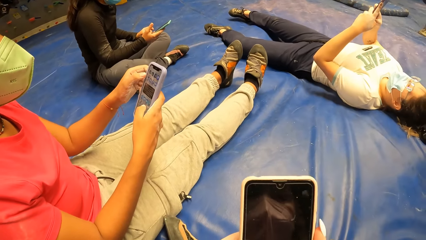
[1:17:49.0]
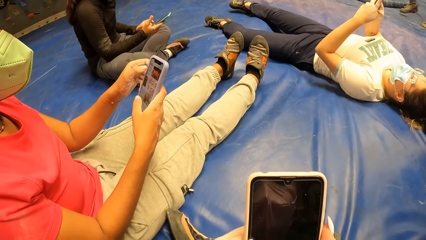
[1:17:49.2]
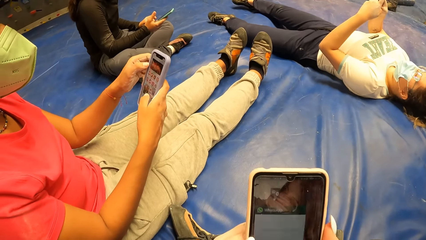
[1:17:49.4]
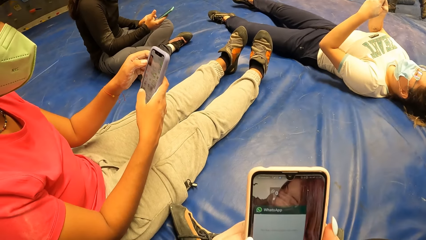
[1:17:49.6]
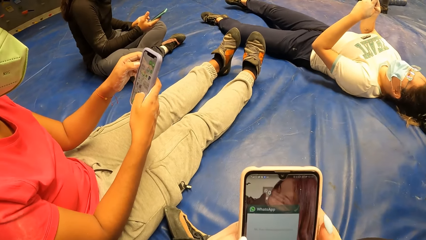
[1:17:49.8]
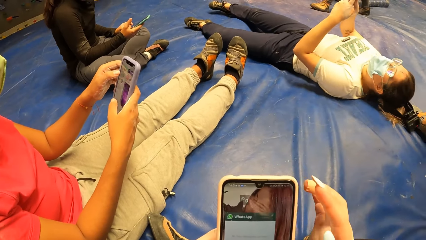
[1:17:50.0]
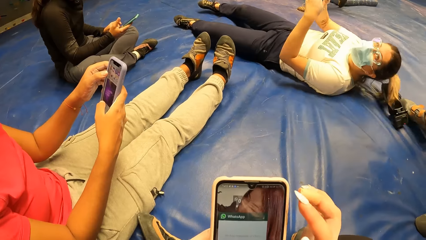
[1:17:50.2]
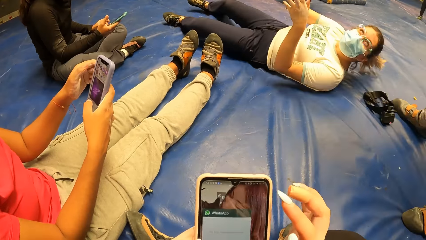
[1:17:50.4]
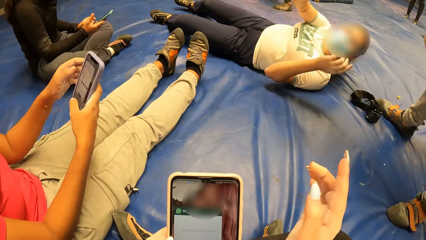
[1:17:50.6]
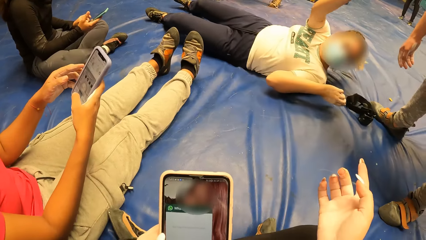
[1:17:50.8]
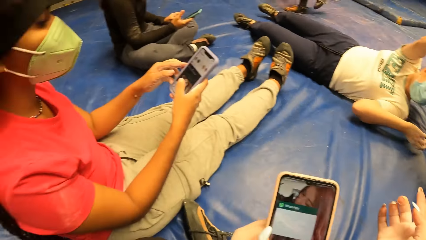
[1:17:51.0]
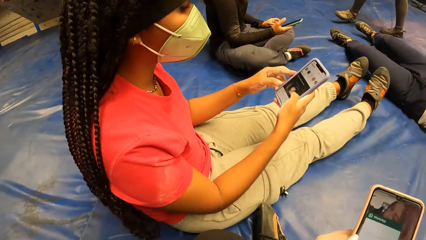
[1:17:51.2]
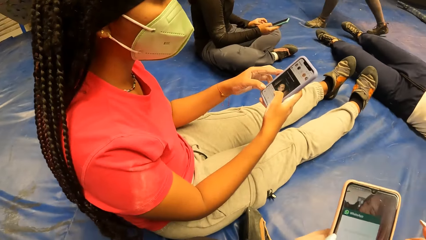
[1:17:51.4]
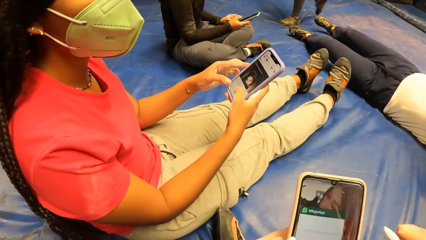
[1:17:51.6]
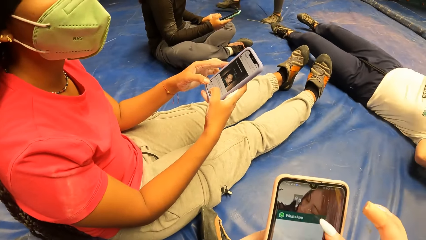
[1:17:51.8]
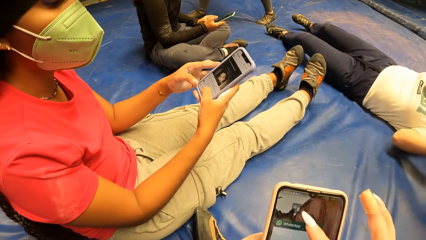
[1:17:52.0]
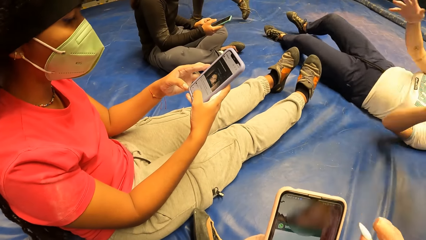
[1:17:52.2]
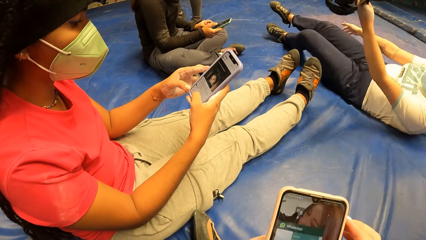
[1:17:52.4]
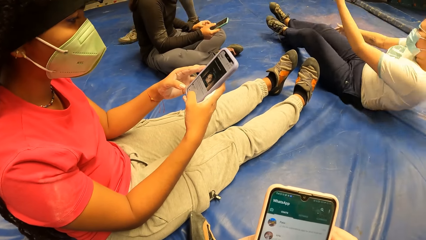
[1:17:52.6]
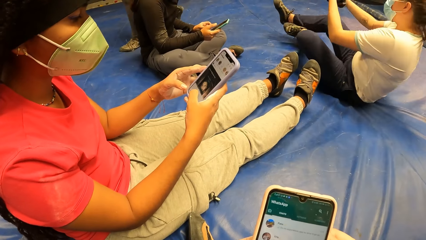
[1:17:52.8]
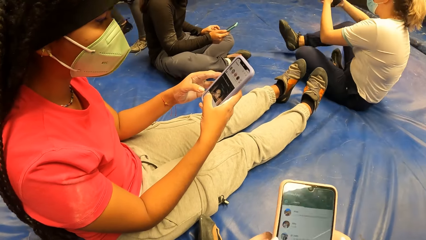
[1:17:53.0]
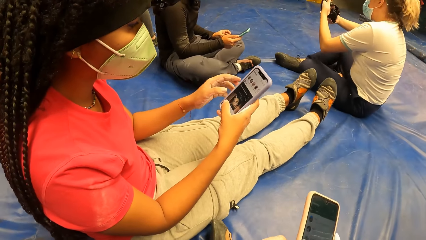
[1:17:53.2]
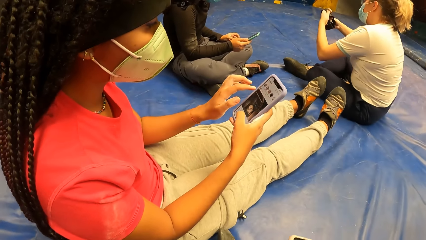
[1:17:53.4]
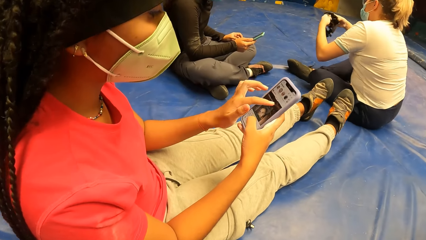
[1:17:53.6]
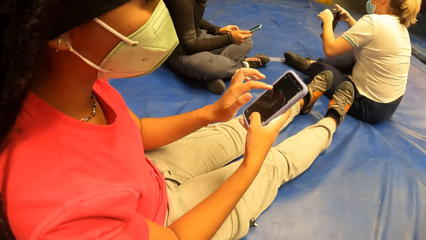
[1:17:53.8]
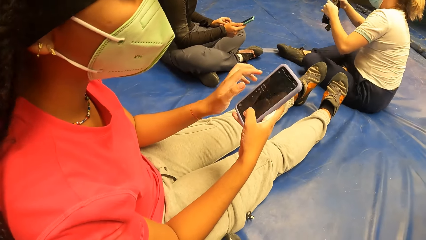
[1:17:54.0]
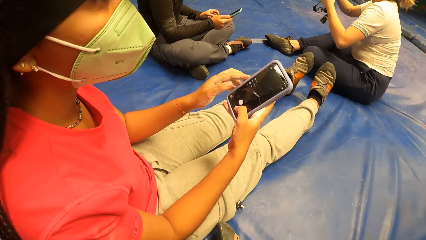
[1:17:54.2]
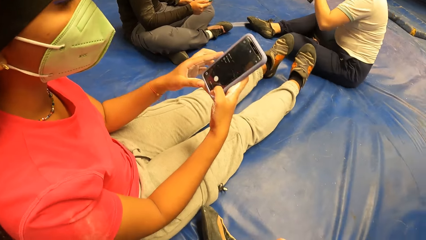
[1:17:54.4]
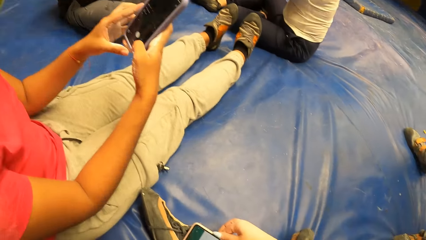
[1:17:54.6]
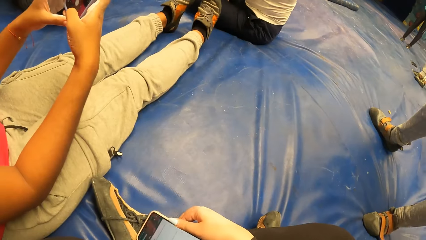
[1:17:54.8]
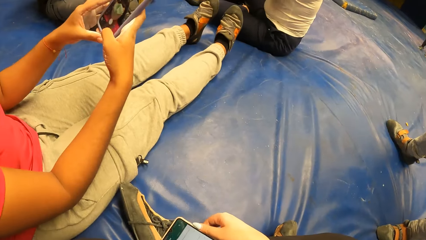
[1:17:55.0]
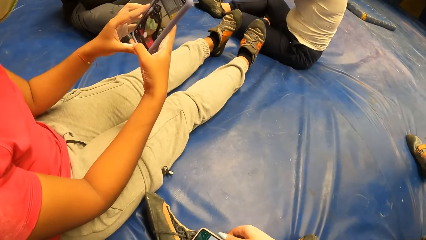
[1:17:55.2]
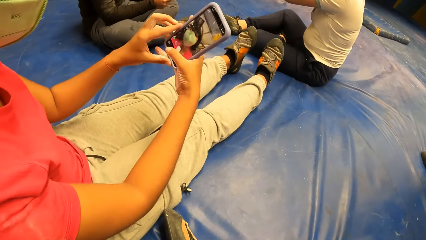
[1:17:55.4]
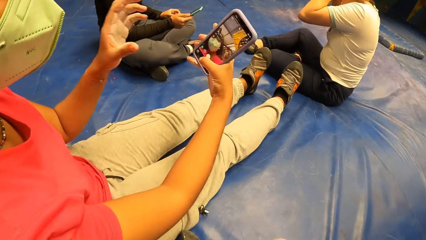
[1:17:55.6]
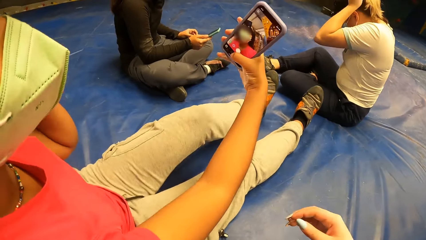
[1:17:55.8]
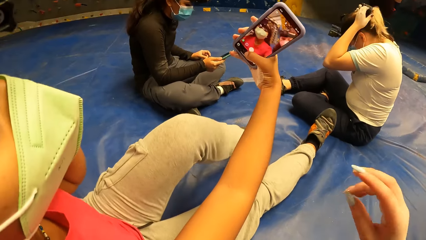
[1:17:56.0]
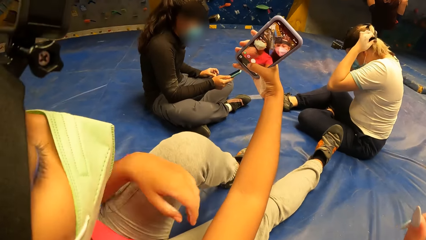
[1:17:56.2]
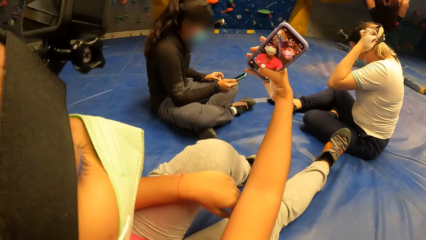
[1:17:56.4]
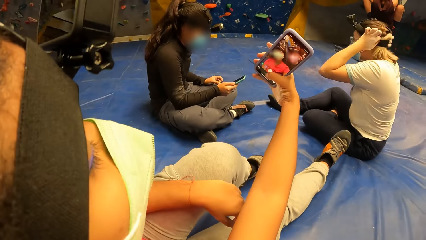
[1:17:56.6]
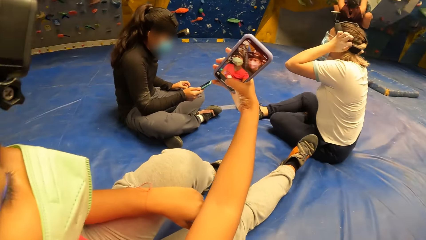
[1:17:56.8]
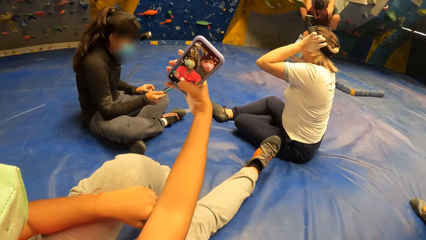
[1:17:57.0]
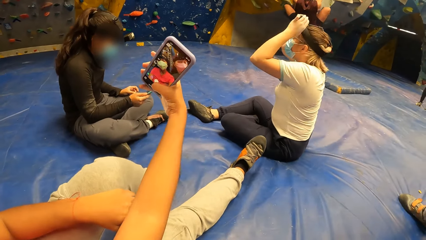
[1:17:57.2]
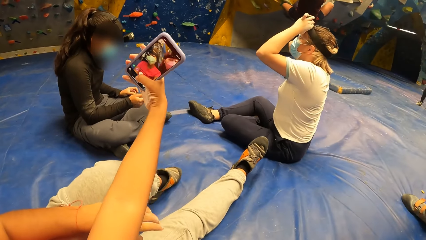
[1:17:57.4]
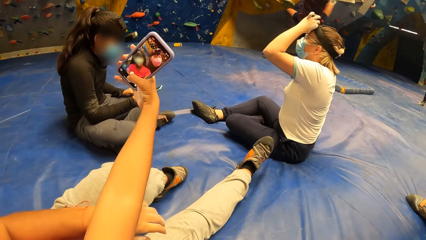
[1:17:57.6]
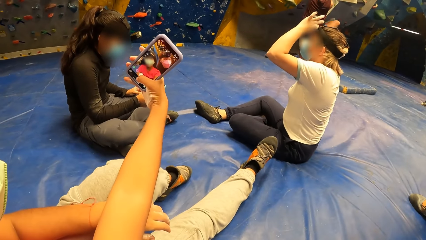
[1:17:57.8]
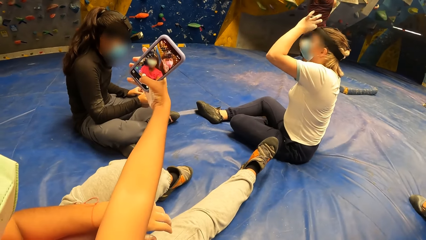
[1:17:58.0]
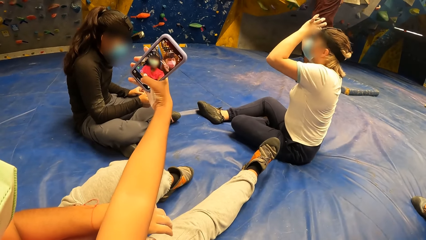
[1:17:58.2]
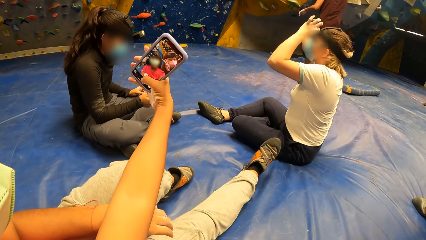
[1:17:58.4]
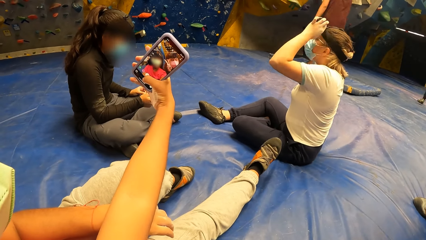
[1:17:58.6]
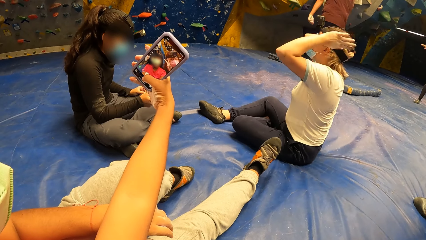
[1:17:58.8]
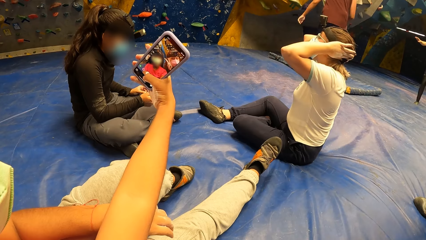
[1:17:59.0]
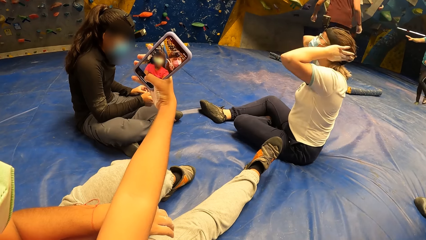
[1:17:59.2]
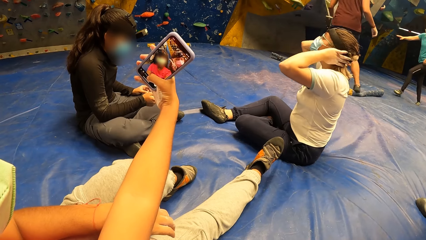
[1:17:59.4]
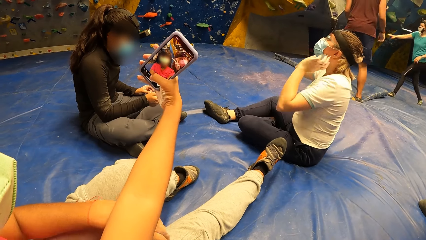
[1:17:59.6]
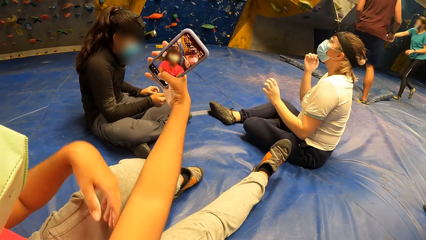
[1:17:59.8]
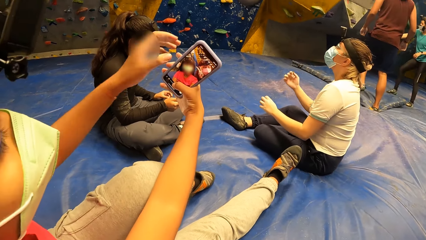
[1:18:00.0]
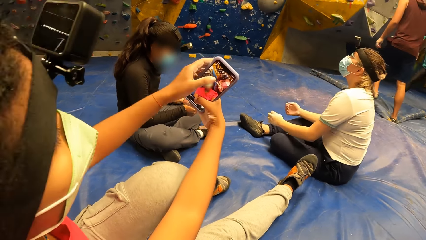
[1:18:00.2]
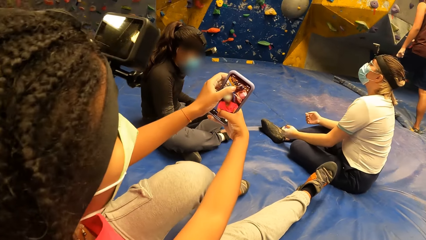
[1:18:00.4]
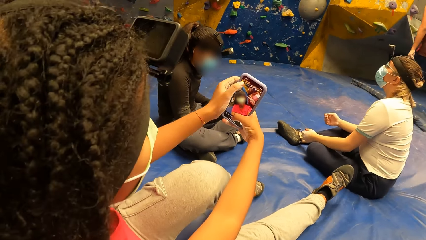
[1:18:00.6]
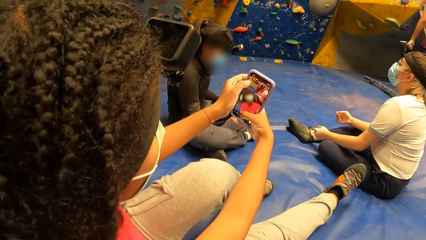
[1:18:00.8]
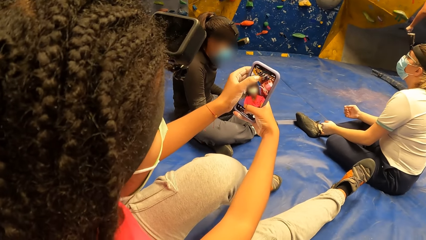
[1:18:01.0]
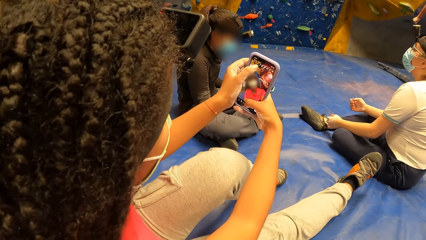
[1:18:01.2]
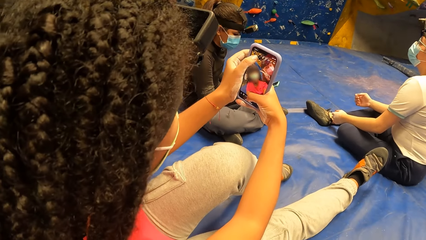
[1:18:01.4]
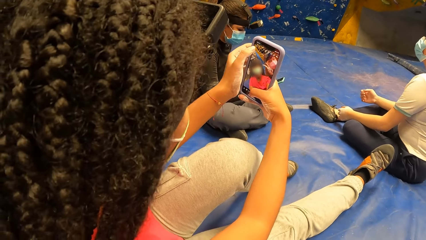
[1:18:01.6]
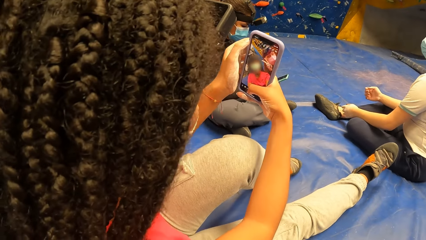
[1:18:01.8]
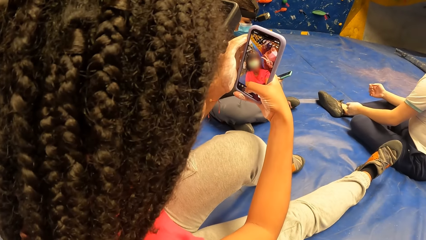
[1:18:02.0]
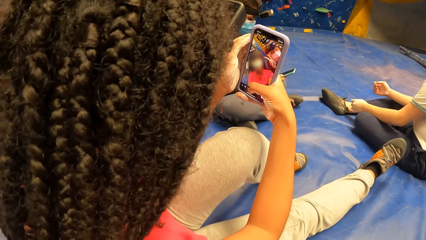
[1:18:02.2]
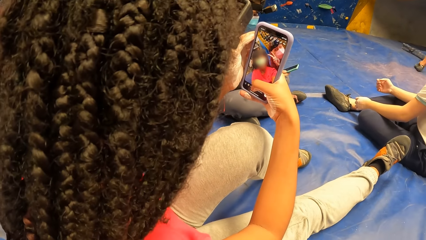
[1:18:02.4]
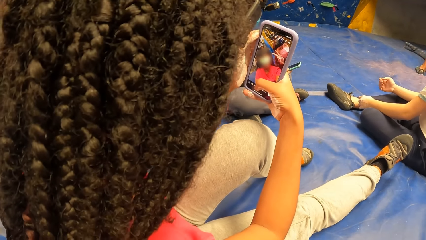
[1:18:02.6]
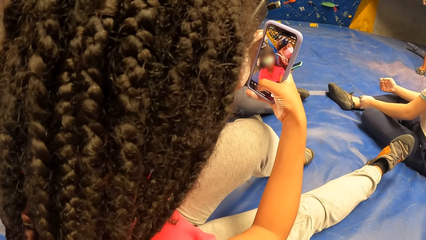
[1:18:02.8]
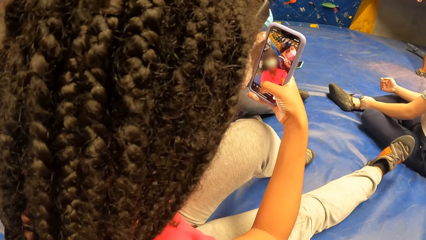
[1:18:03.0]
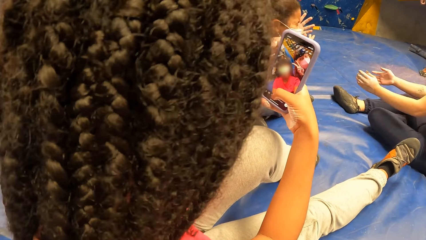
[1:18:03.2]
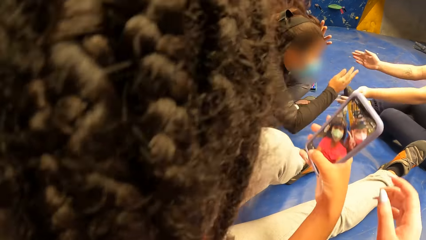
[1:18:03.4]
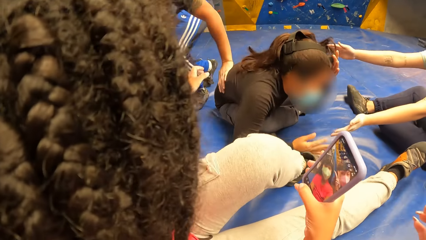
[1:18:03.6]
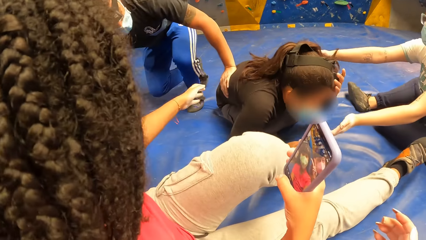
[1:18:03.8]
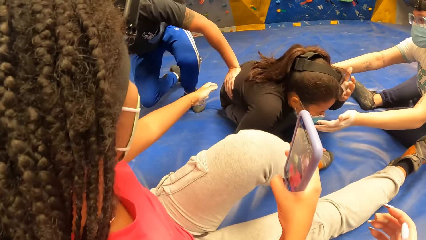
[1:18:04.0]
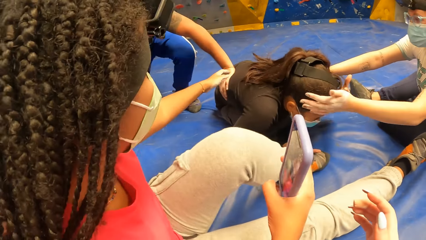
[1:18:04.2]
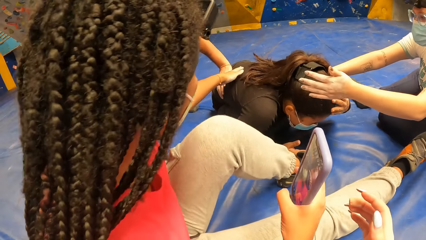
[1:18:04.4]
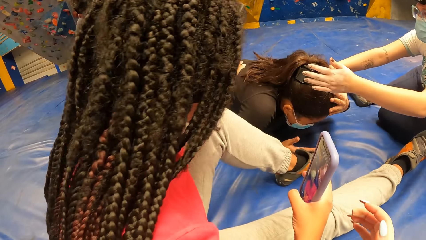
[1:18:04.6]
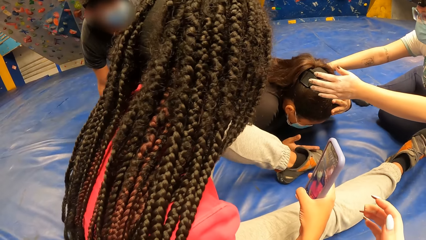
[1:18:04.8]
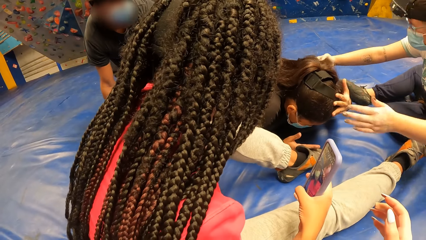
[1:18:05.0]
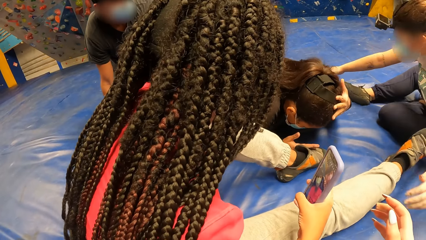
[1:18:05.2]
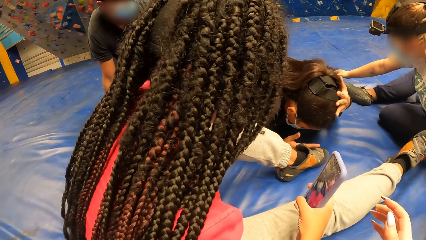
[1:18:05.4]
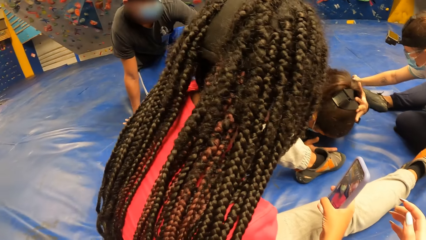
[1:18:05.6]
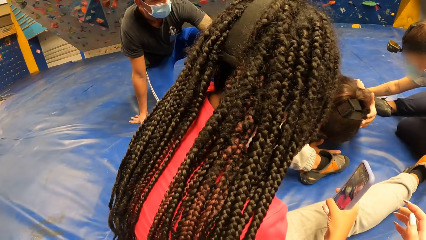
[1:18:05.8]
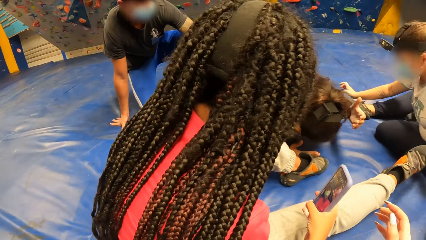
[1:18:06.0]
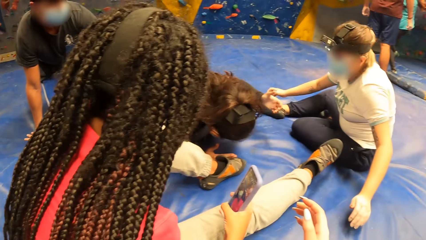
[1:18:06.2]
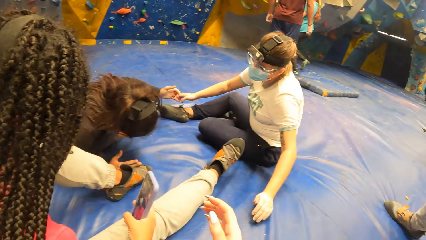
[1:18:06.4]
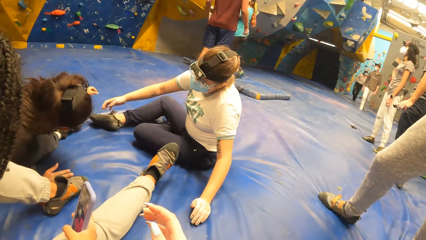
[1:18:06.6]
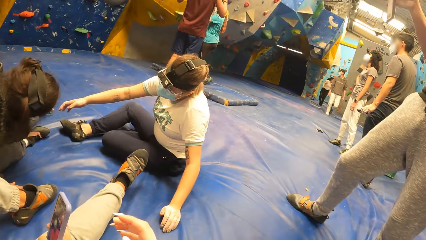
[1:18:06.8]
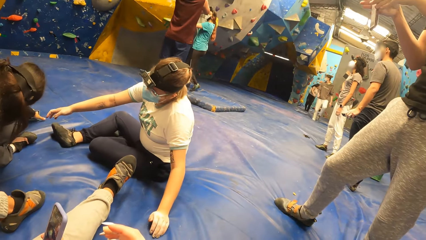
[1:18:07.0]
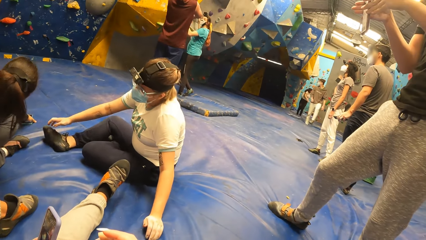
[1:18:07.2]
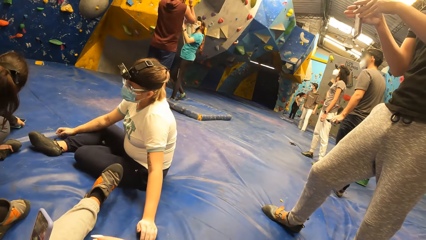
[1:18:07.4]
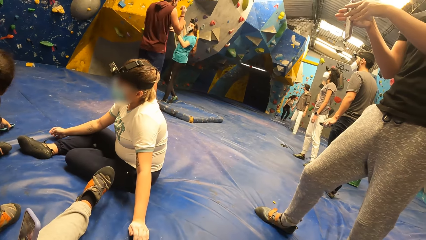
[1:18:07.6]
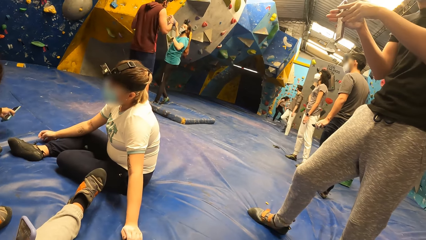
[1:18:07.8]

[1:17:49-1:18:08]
The camera wearer and a person use their phones. A woman wears a head gear with both hands. The person takes a picture with her phone. A man climbs the bouldering wall with both hands. The person uses her phone. Another woman touches her head with her right hand. The first woman holds the other woman with both hands. The first woman lifts her left hand from the other woman and lifts her right hand from the other woman. The camera wearer looks around.
